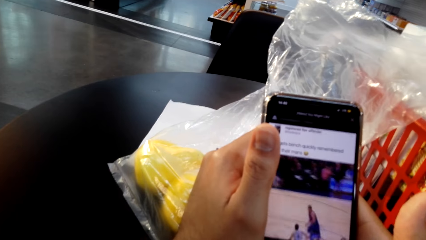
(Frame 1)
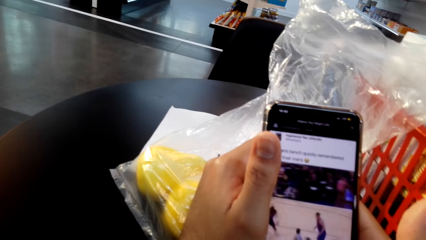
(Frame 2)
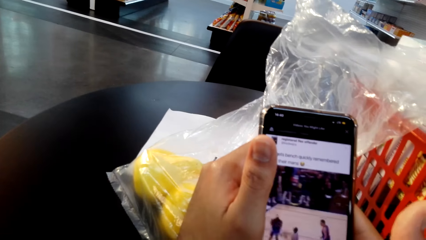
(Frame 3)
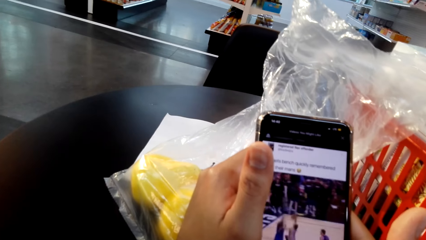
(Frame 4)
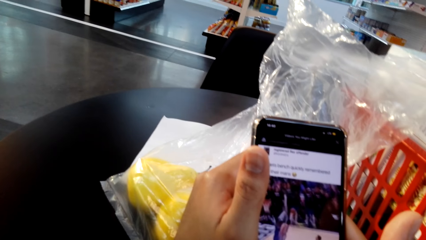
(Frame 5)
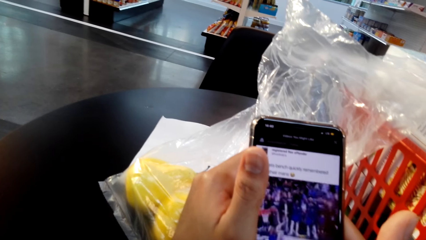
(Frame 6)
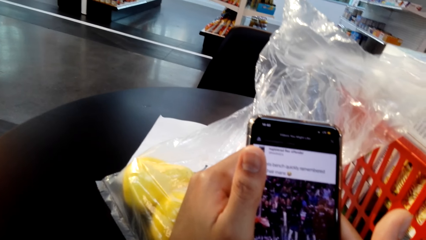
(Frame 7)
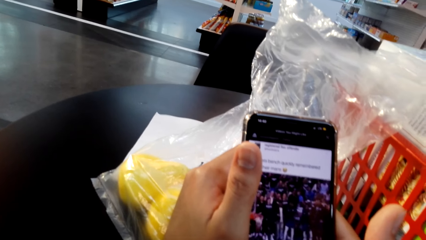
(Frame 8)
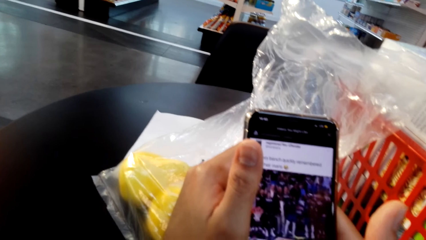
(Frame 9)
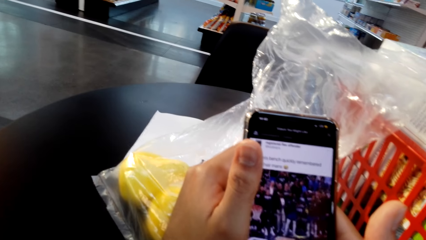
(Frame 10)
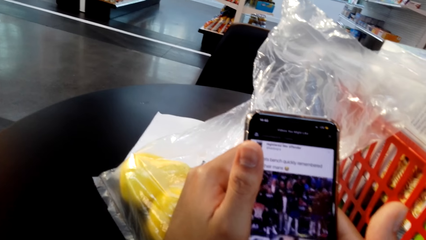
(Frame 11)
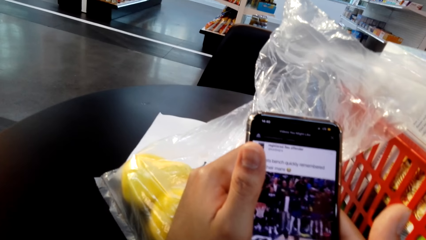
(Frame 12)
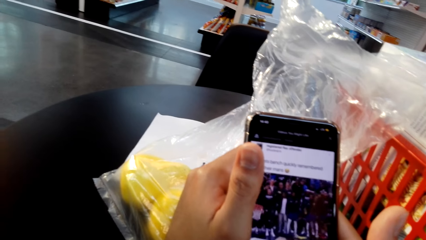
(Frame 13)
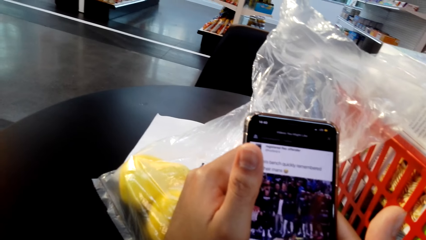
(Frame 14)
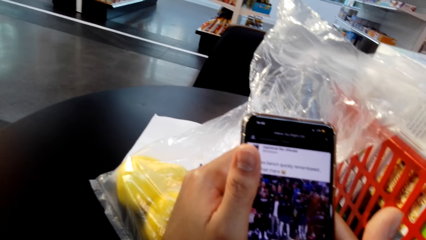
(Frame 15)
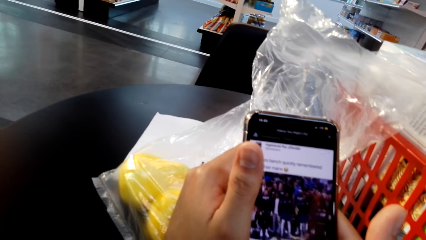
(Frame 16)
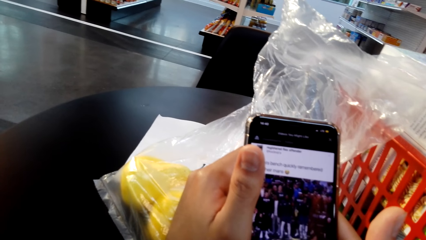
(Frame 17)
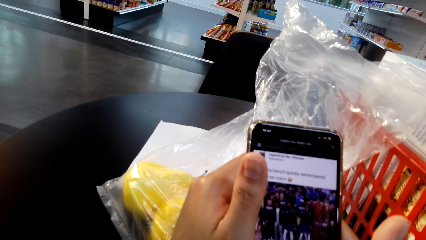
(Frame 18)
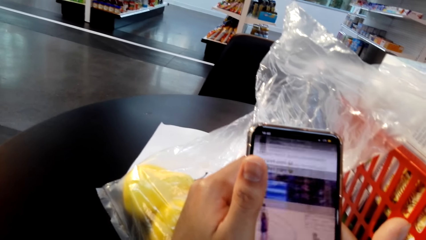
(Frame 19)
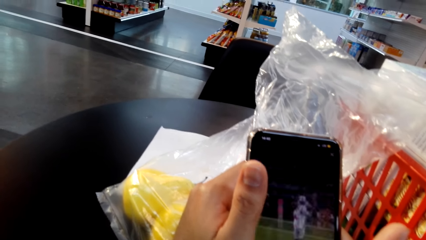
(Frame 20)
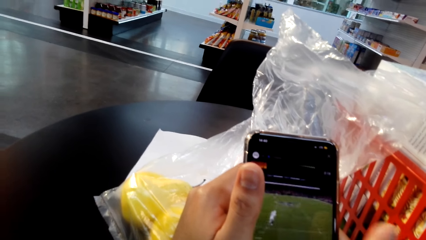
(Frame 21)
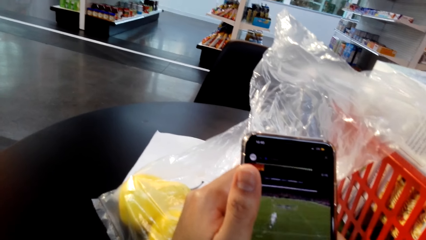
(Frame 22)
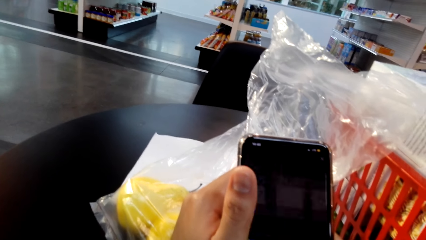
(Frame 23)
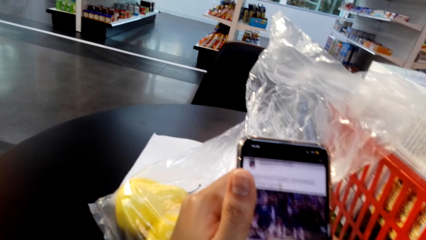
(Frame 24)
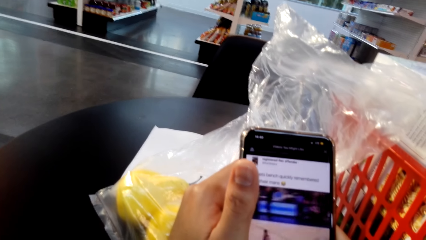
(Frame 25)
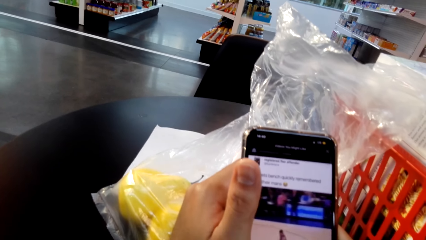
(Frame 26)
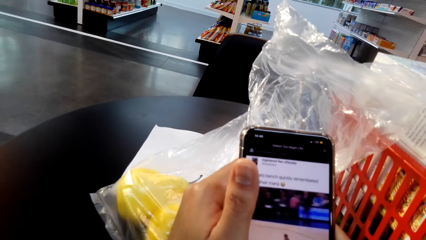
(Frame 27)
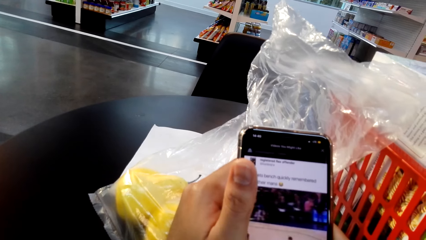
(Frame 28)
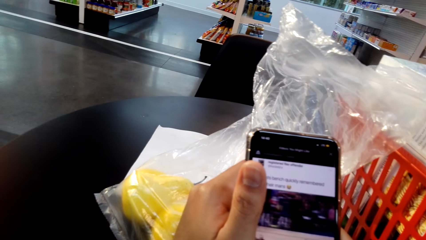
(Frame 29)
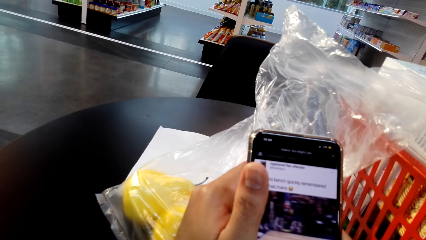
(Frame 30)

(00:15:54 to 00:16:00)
The camera wearer scrolls the phone.

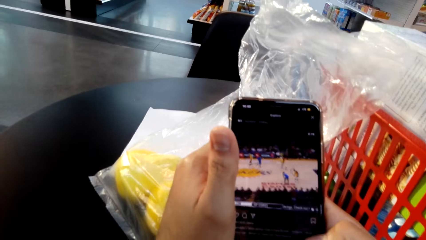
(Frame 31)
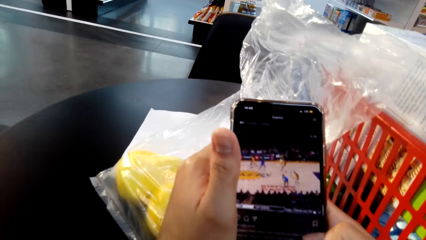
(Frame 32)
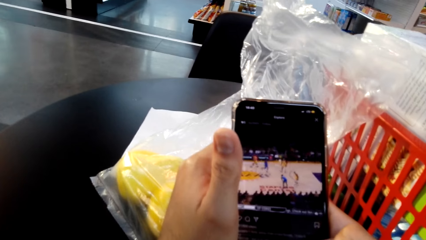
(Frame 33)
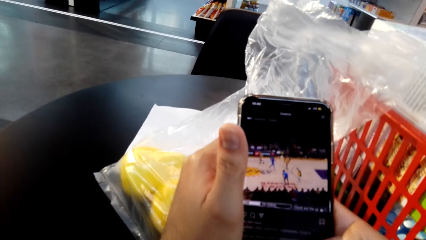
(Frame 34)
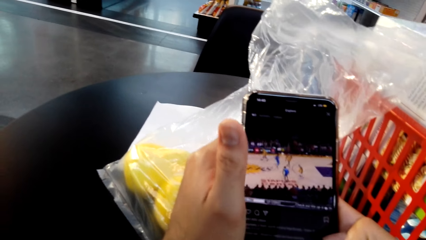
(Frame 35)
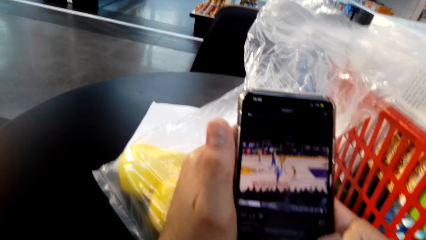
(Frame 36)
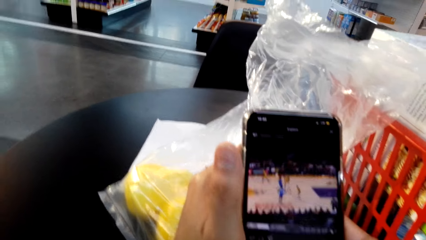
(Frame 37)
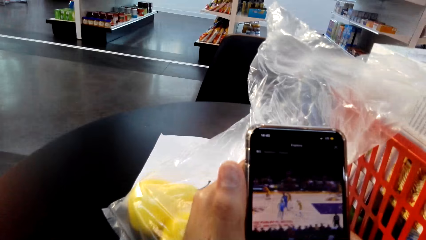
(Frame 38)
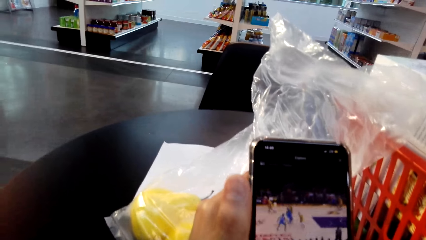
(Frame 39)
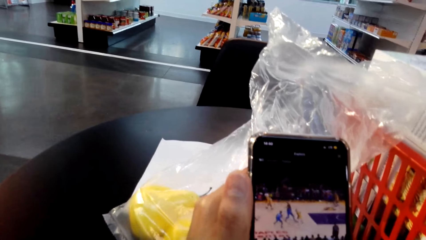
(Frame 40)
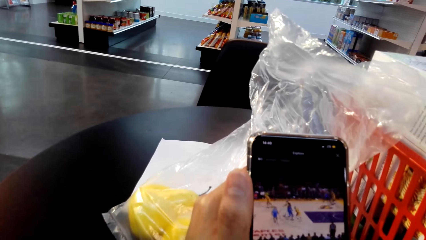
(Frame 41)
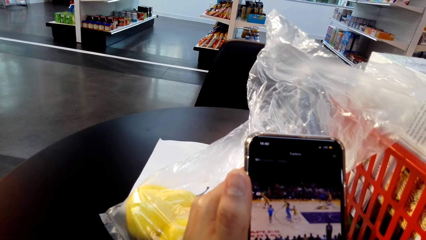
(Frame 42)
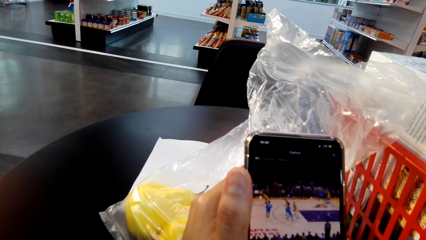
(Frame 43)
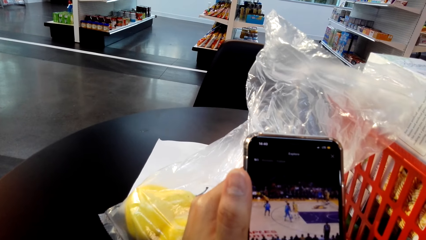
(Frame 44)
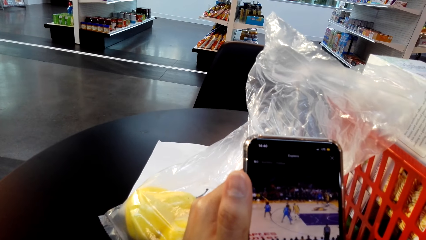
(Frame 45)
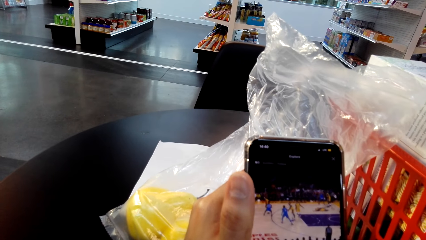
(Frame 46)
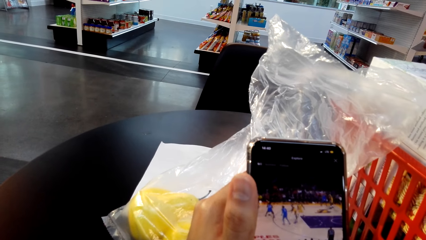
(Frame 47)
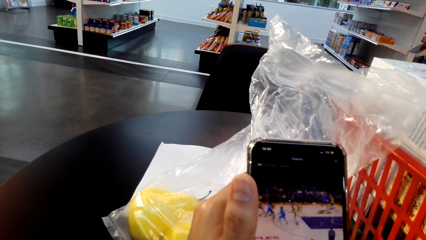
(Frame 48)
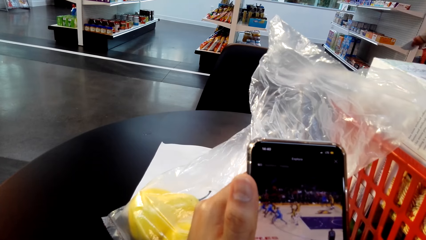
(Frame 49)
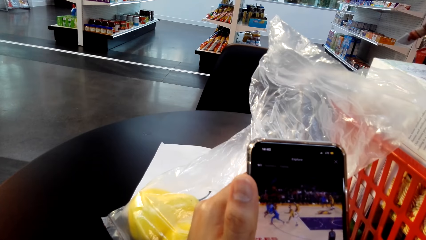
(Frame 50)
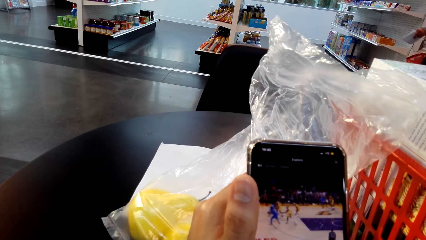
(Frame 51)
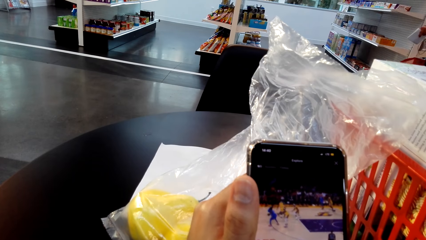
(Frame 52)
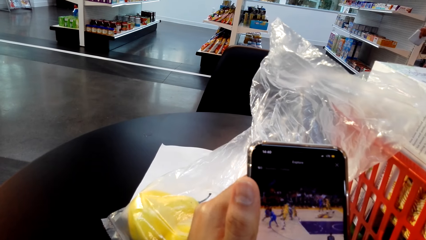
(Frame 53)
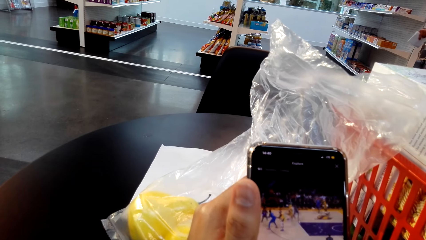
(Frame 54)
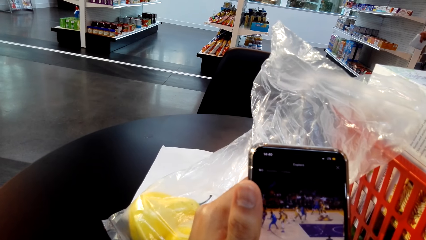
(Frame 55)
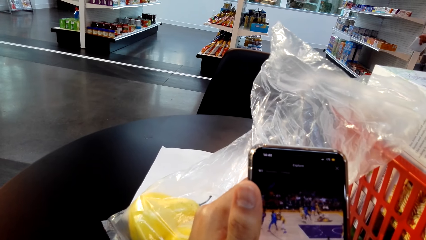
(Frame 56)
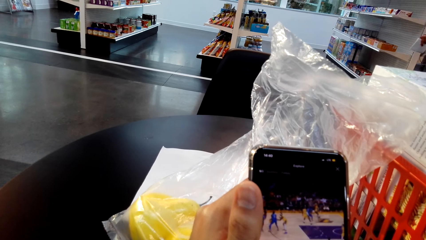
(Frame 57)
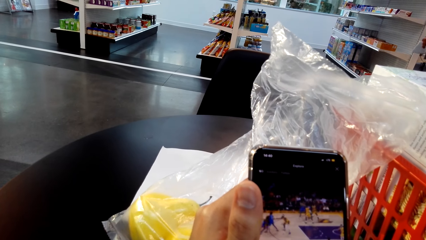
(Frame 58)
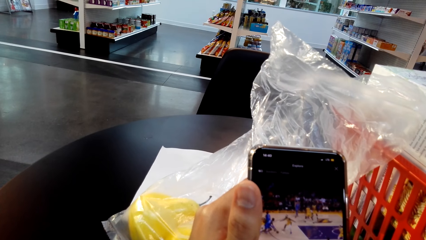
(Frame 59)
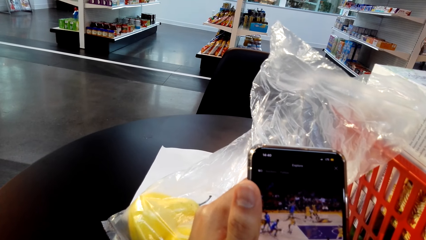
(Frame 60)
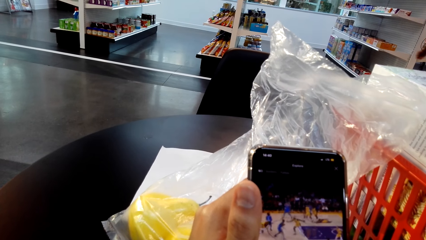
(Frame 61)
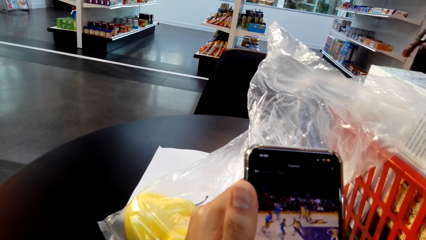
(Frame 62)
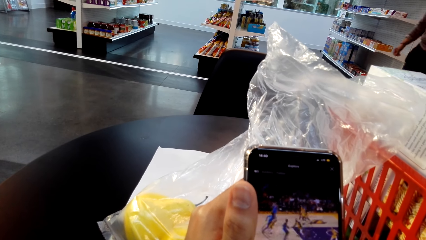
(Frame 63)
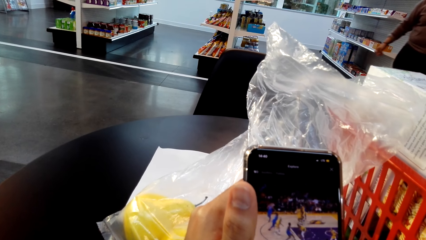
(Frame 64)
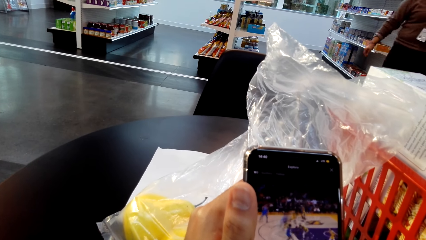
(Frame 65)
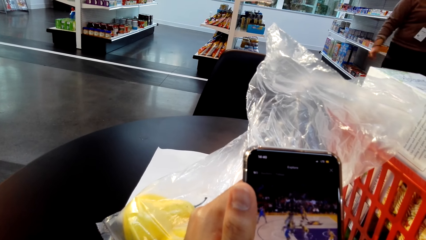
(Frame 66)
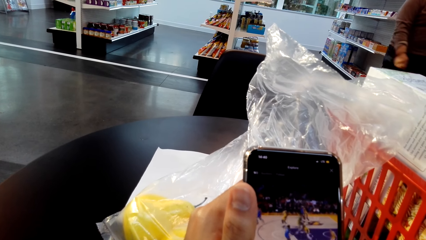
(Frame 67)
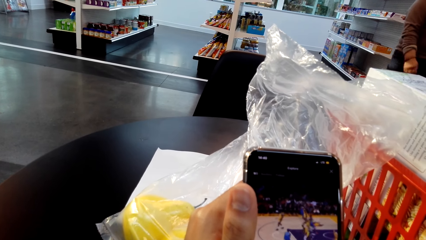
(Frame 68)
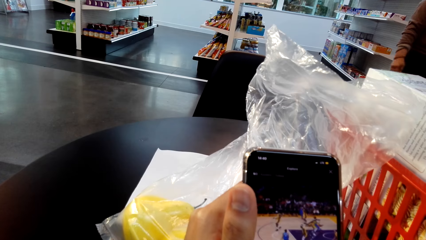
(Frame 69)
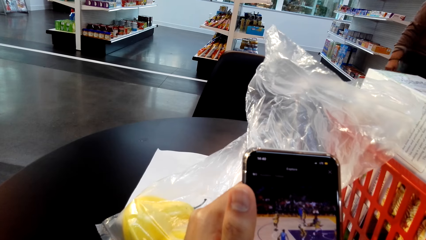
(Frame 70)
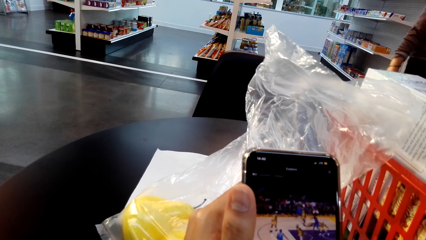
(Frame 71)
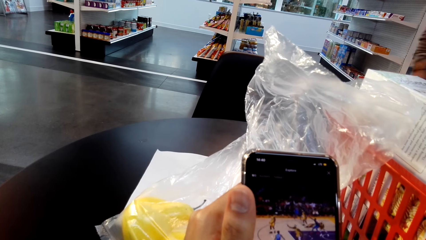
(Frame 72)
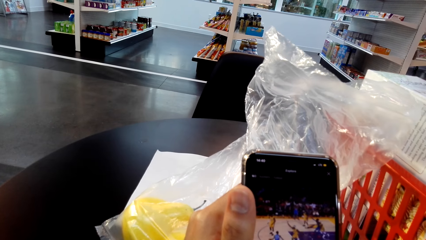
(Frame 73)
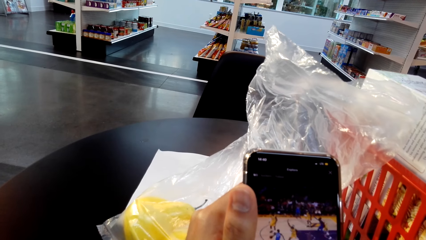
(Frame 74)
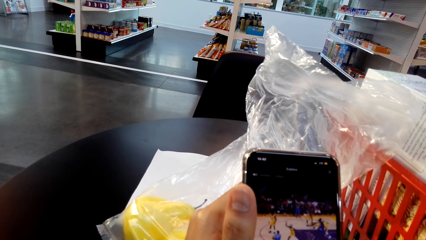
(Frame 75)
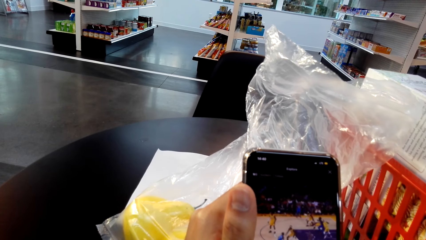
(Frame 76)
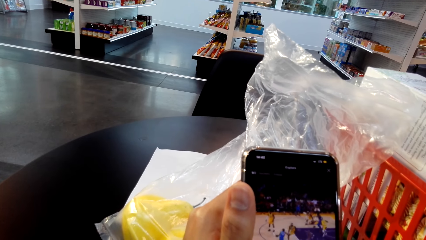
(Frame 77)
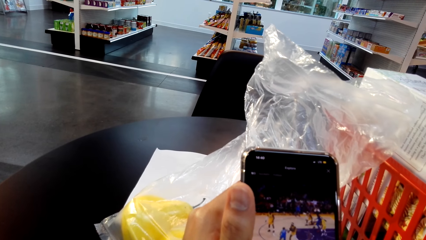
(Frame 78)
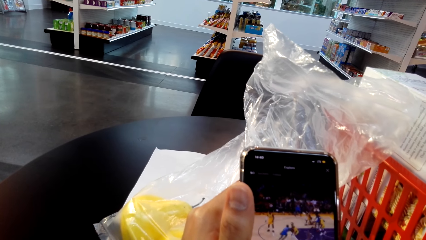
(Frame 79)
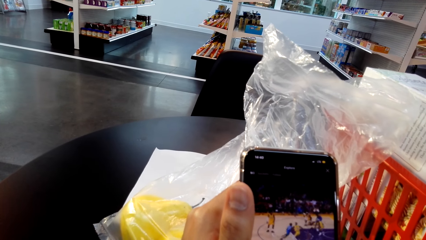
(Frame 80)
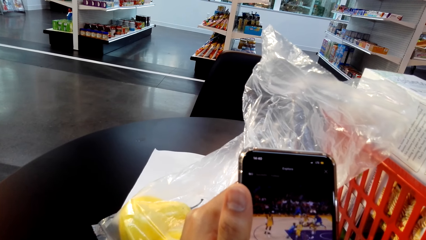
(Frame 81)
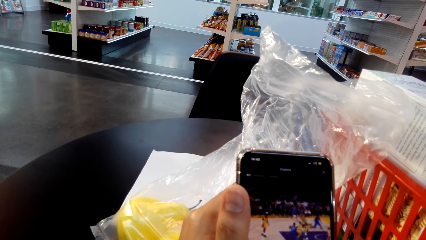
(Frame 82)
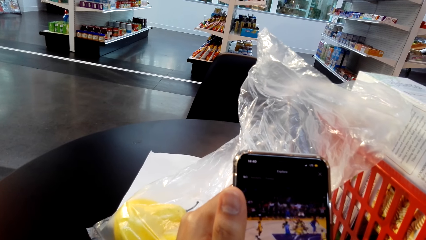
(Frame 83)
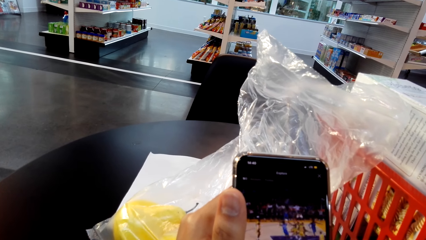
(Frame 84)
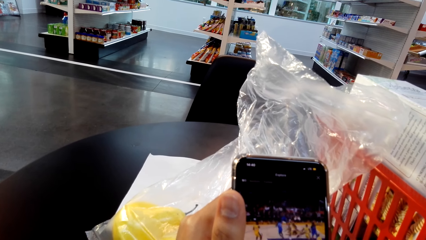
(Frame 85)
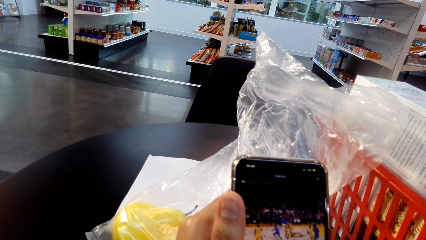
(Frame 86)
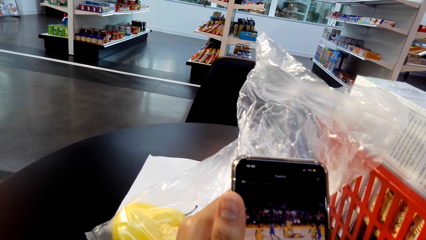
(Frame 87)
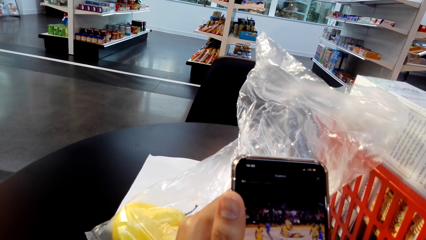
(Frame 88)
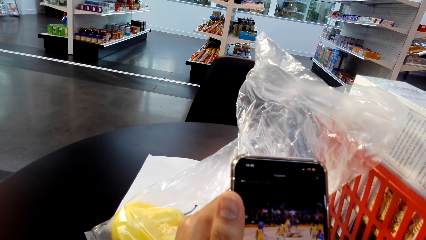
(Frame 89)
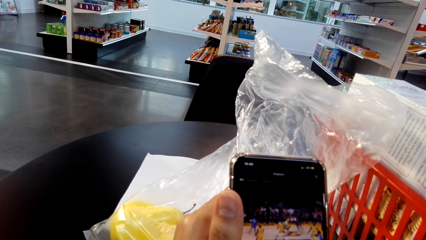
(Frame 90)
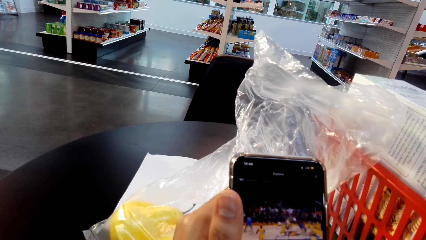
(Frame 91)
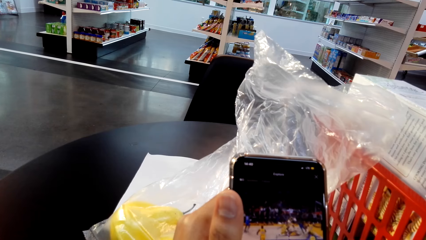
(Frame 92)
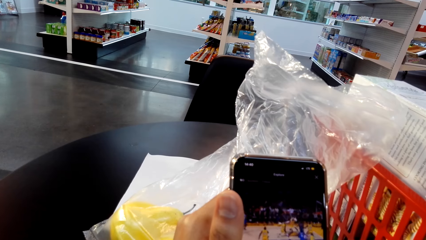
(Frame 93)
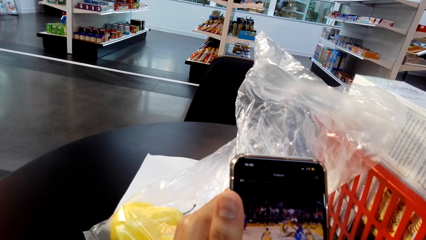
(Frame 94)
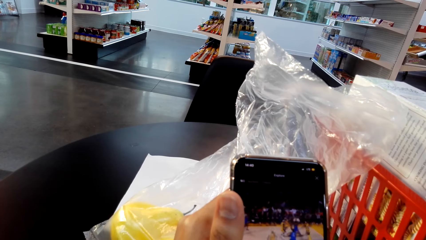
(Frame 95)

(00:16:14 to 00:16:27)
The camera wearer watches a video on the phone.
